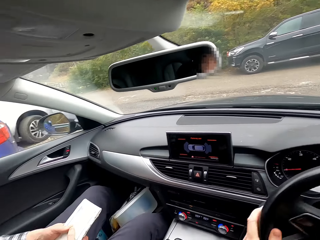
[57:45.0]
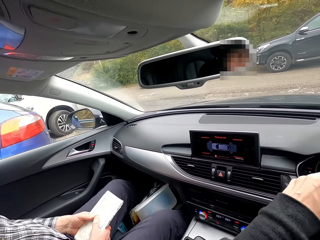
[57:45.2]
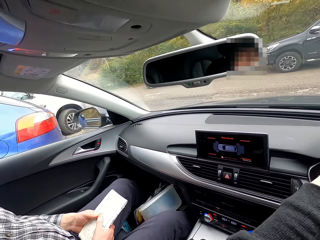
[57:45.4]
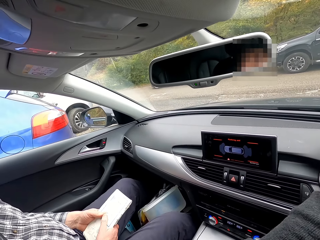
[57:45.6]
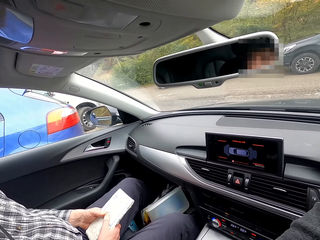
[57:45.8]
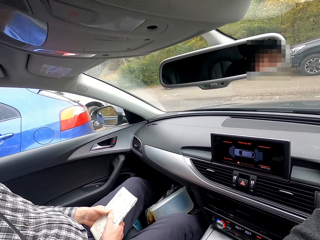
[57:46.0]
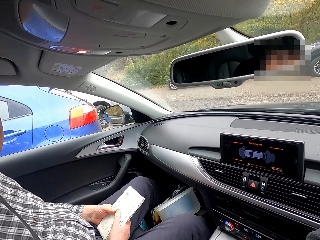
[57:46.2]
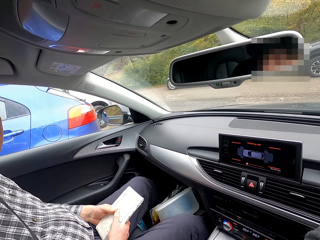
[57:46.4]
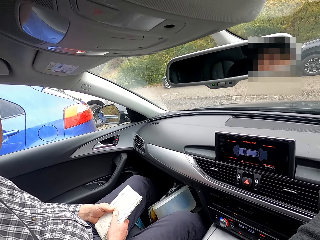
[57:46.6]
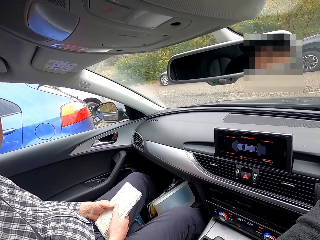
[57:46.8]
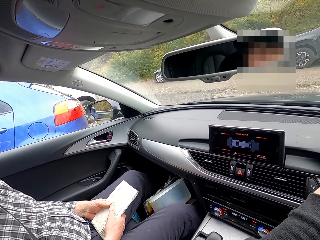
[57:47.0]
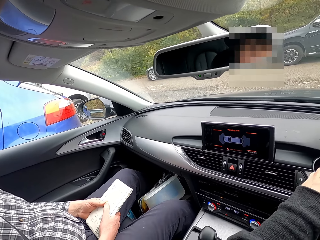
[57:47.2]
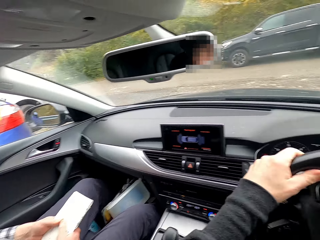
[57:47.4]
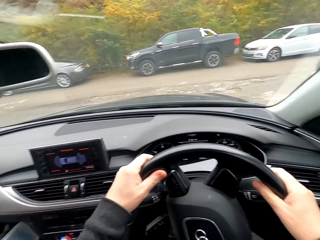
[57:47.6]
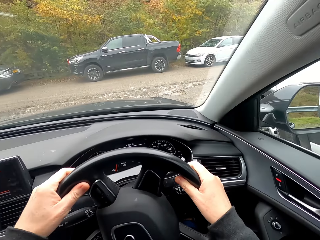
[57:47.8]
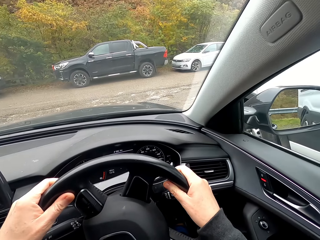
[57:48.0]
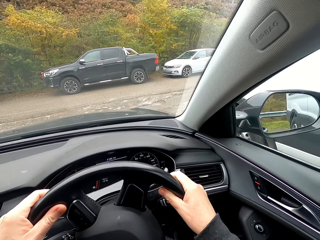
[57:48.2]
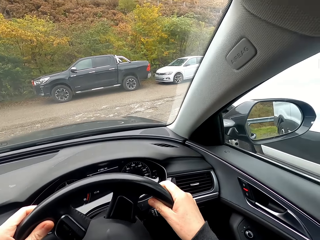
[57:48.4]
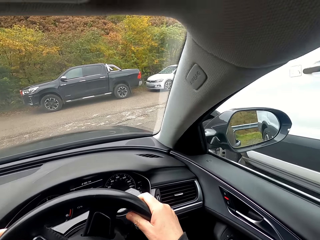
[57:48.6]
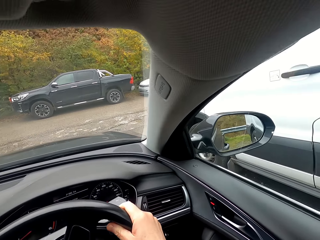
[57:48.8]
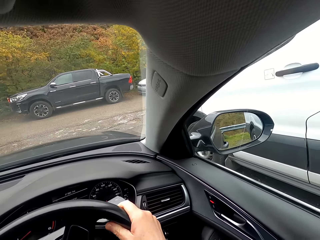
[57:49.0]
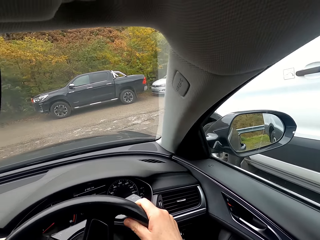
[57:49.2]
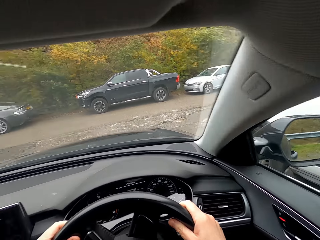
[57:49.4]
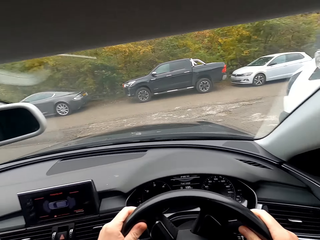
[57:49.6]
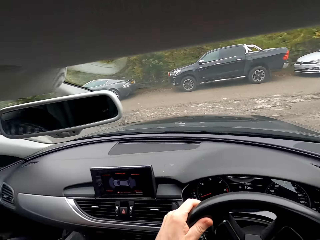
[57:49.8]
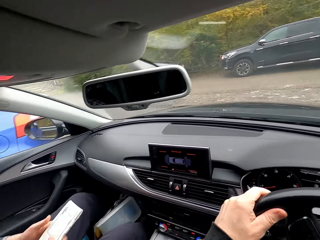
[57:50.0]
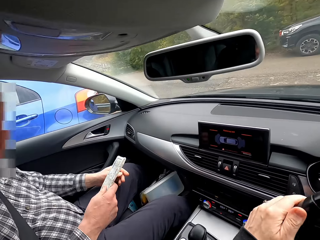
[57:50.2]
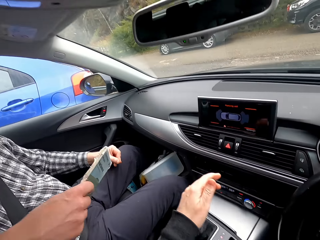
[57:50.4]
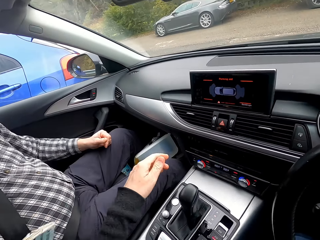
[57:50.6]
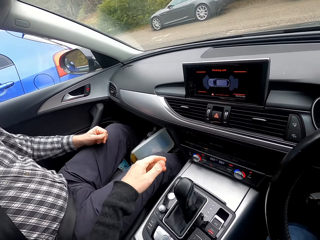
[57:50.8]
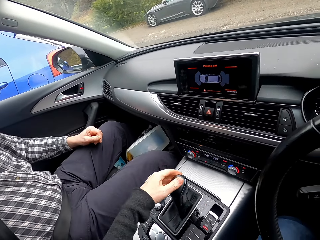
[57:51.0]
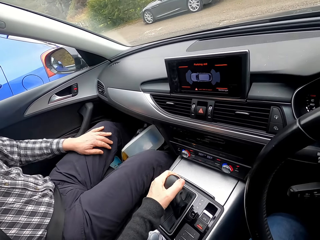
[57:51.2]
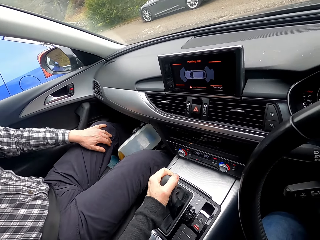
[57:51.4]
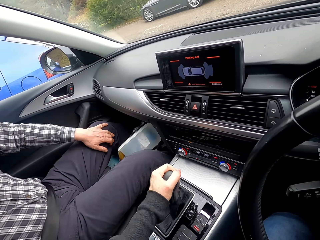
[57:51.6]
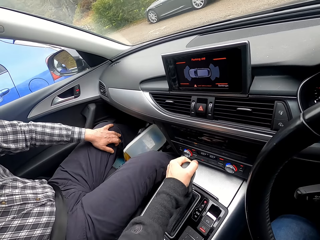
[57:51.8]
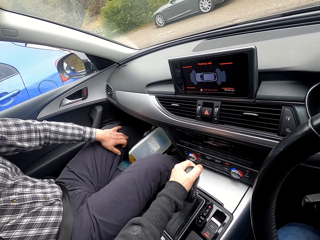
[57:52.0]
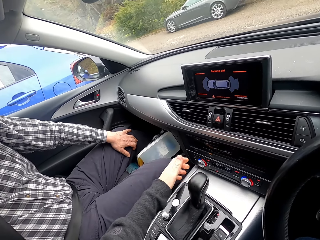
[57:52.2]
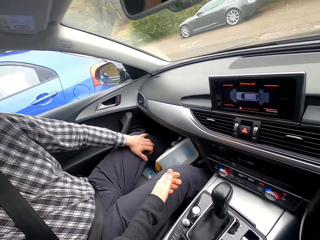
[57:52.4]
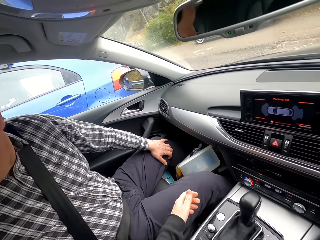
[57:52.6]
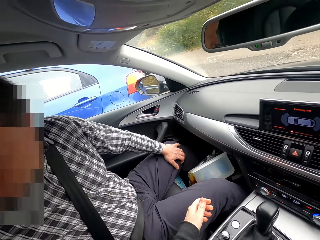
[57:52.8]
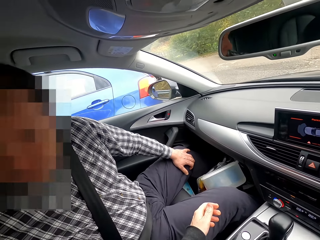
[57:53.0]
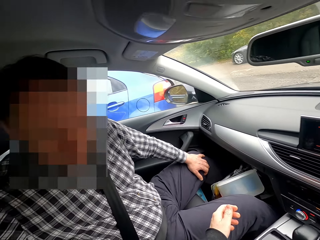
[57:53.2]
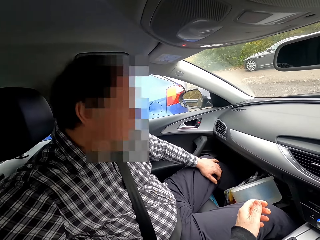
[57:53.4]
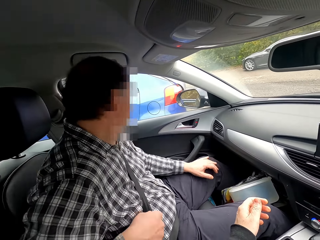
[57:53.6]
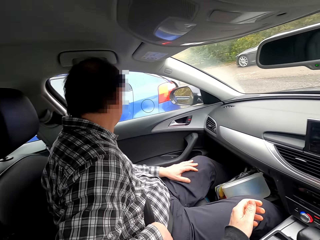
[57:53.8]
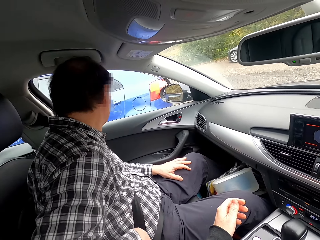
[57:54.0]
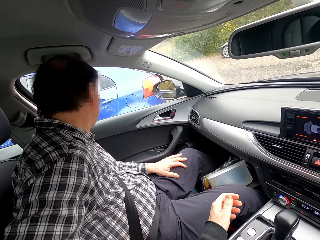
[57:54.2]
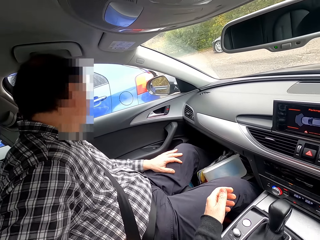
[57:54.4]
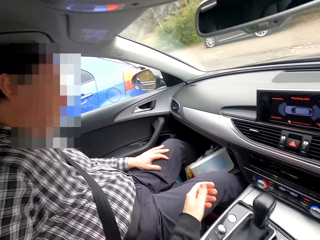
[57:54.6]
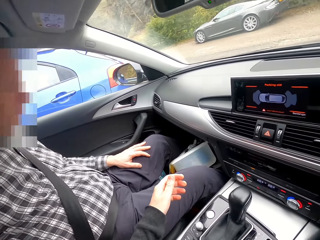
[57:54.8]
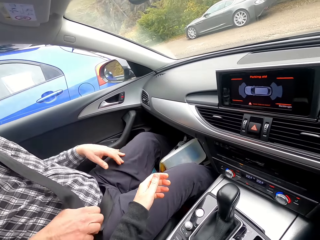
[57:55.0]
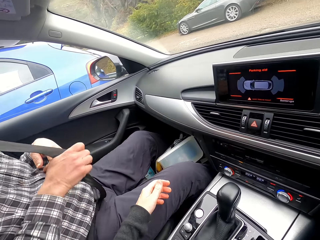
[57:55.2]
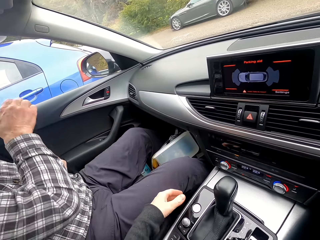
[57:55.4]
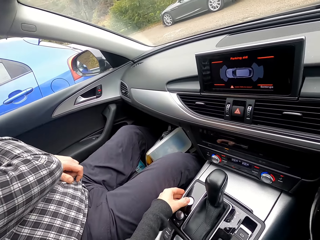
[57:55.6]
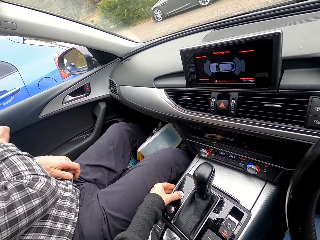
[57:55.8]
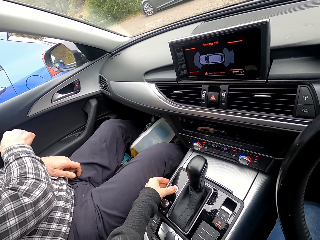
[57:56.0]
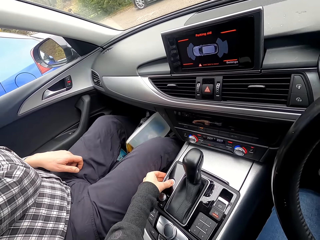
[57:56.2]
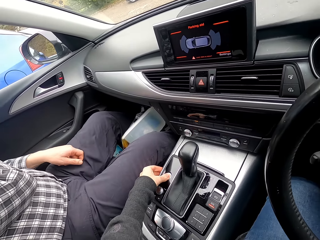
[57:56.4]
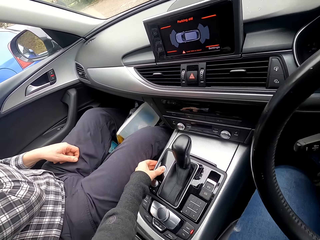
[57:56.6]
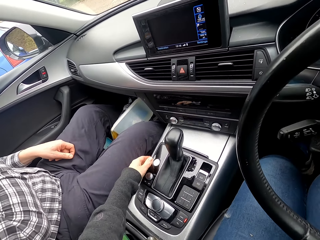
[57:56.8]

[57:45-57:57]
The camera wearer stops the car. She operates the gear of the car with her left hand. She interacts with a man. She stops the car. The man removes a seat belt clip from a buckle of something with his right hand.

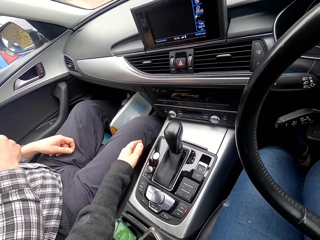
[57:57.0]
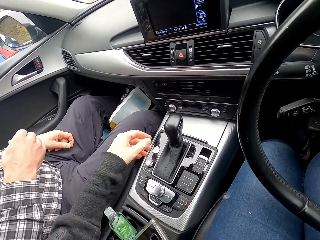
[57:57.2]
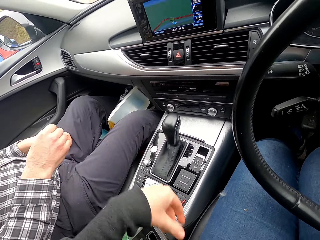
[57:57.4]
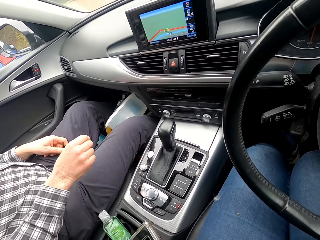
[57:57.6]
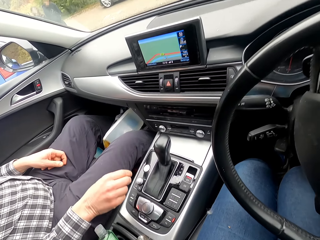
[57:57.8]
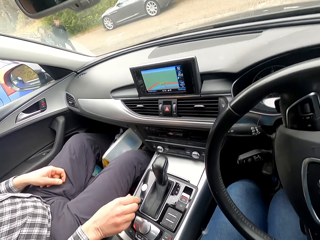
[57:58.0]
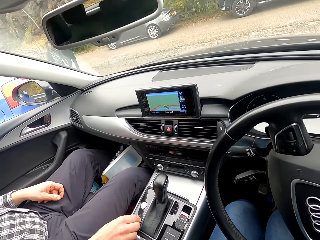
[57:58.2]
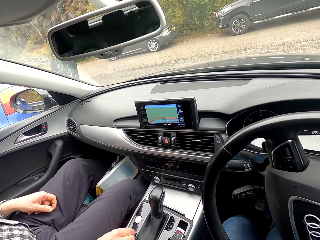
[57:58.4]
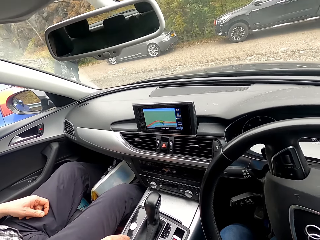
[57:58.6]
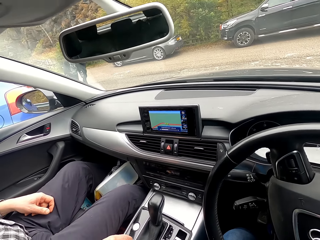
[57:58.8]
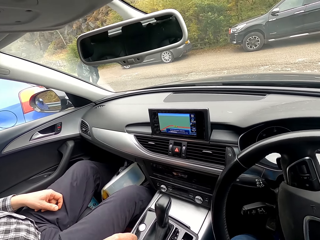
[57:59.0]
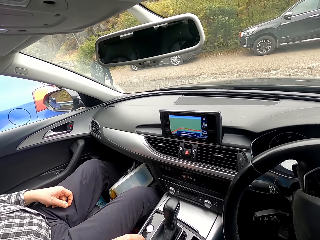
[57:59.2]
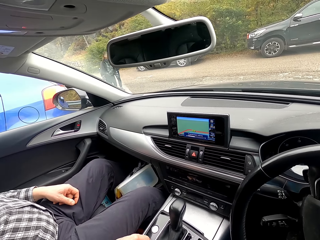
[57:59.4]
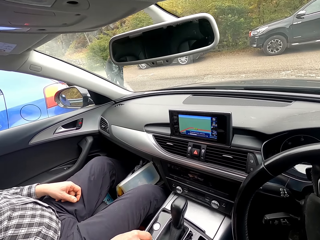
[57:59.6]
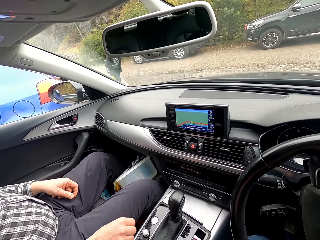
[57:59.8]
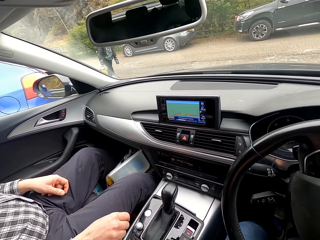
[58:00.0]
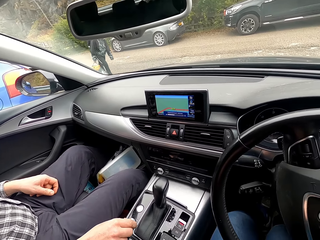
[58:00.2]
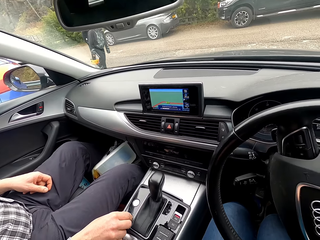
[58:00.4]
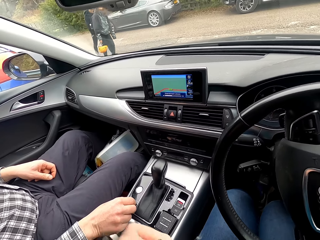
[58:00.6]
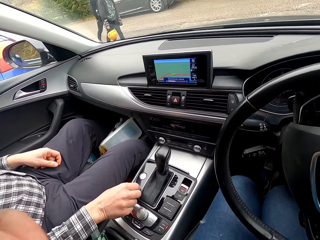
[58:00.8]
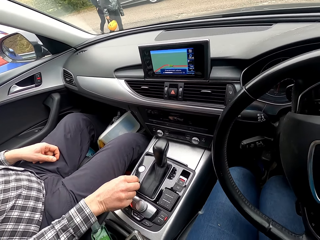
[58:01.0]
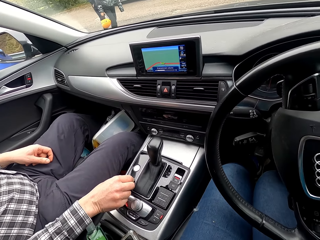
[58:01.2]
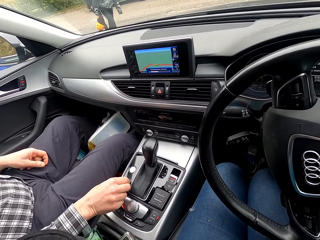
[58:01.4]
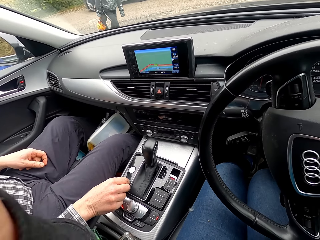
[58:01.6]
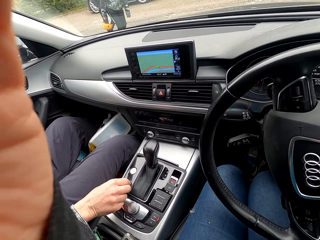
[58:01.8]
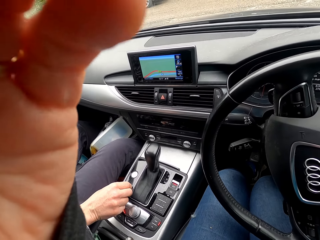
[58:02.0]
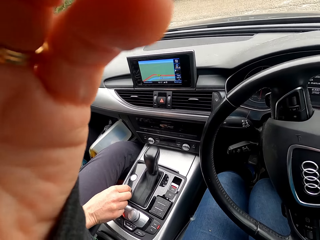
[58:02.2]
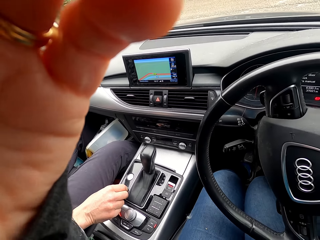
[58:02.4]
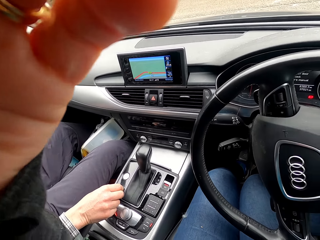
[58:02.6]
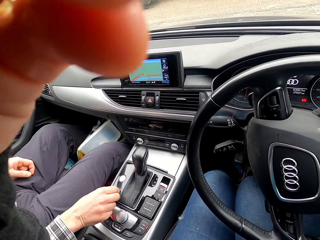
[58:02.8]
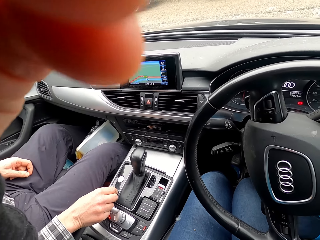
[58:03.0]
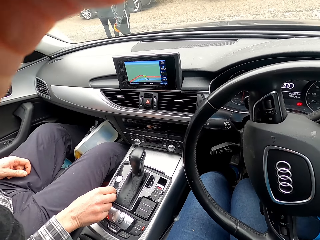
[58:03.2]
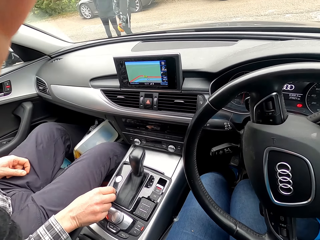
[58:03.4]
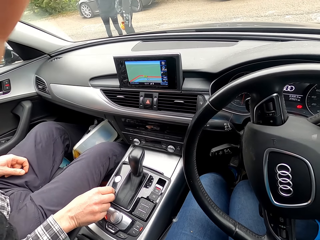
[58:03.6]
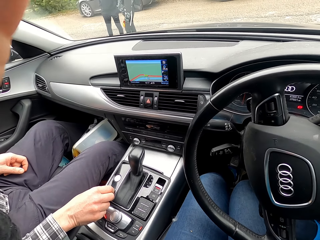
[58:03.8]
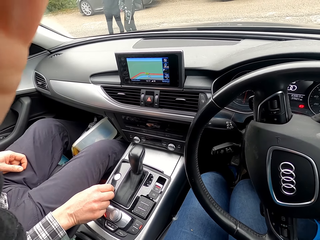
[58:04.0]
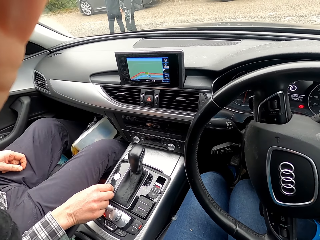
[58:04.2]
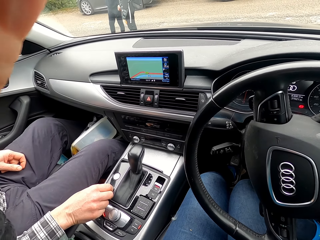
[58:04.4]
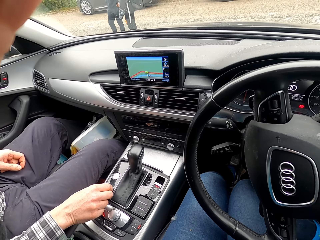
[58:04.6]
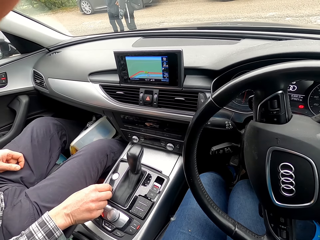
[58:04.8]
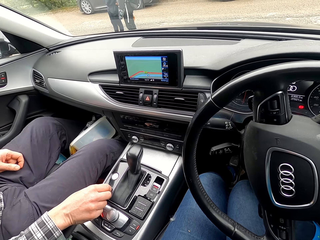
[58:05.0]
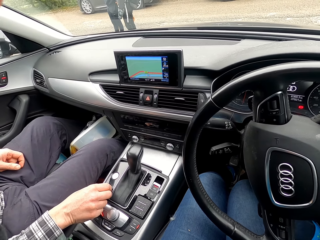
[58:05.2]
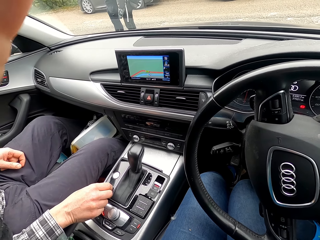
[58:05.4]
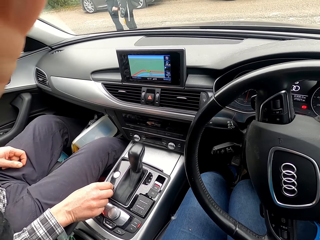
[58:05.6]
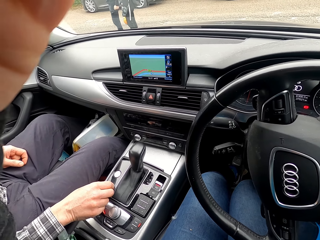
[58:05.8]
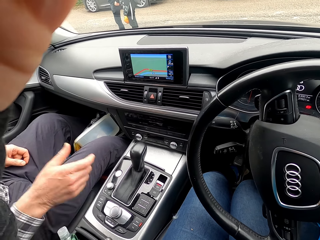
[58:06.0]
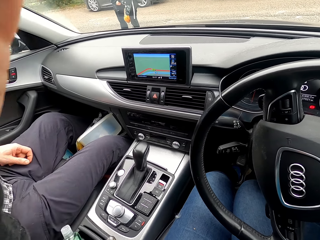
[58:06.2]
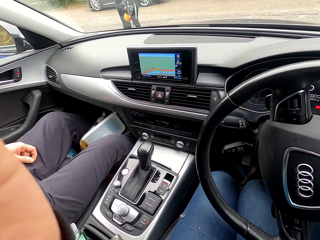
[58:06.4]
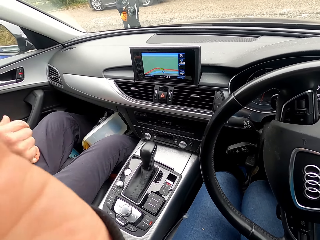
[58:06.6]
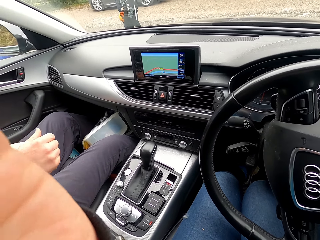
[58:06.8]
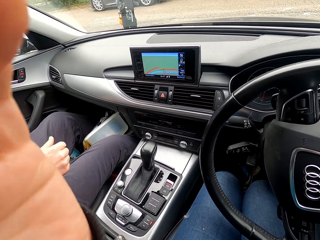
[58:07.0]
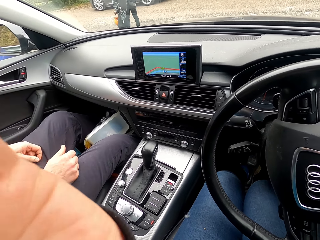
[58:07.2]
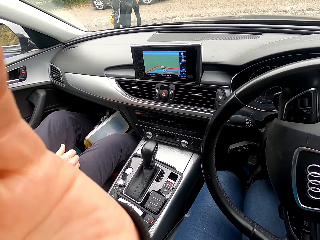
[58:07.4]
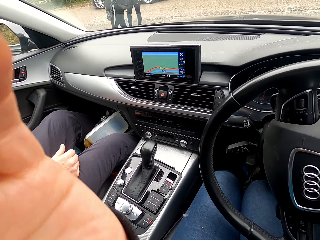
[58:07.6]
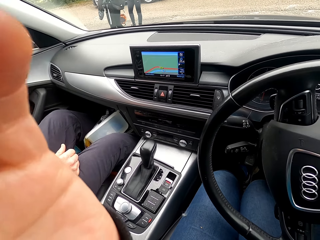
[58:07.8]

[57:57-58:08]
The man turns a knob on a dashboard of the car with his right hand. Another man and a third man interact in front of the camera wearer. The camera wearer touches the camera on her head with her left hand.
